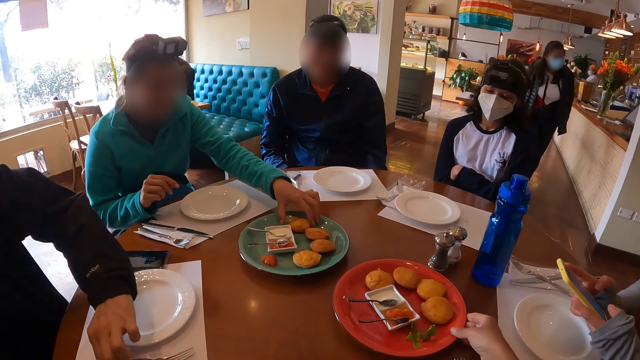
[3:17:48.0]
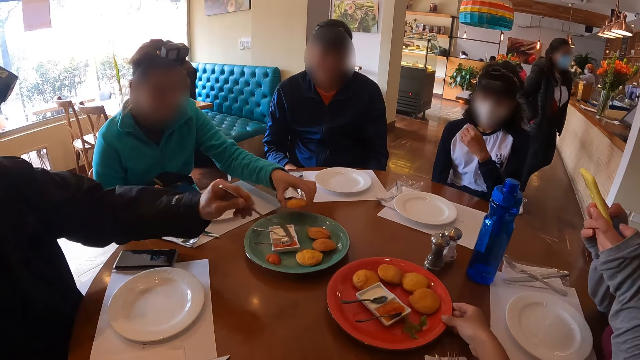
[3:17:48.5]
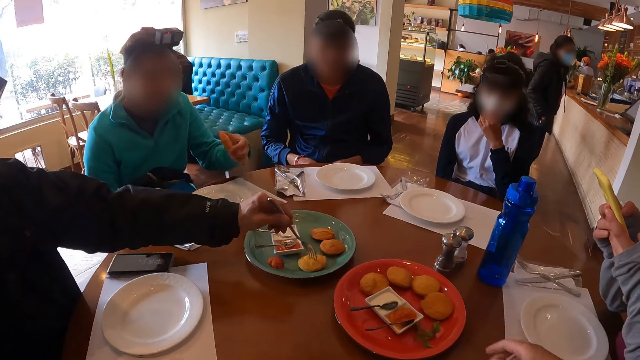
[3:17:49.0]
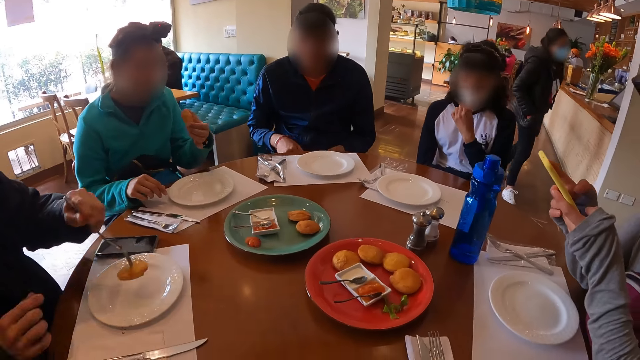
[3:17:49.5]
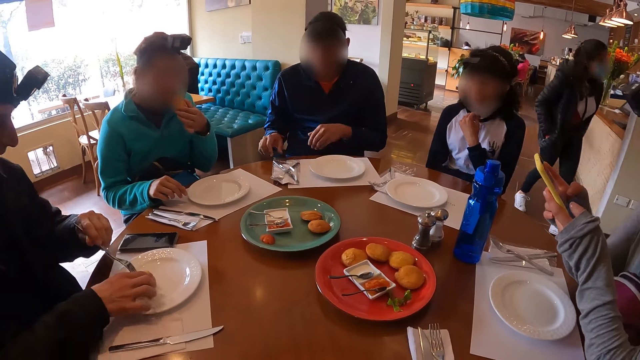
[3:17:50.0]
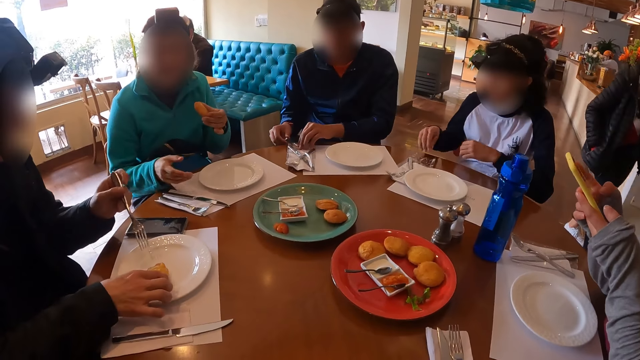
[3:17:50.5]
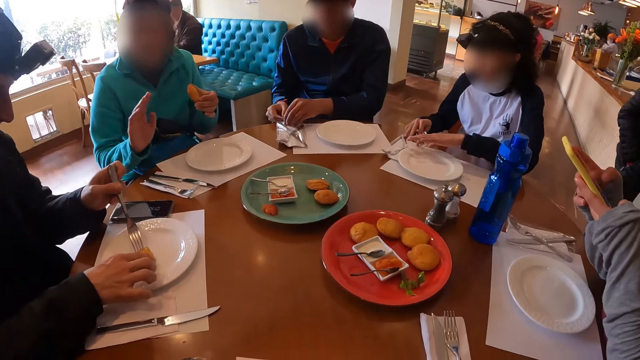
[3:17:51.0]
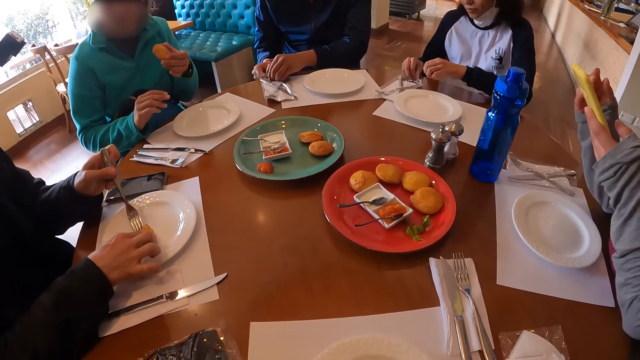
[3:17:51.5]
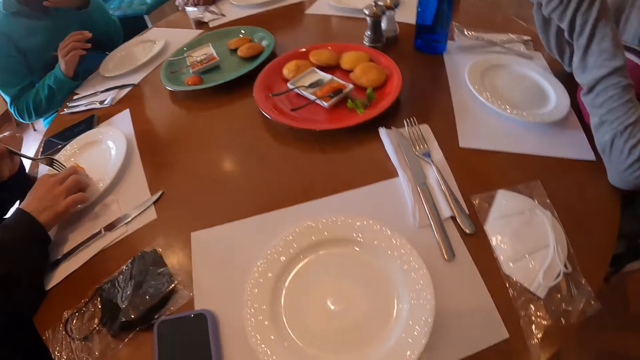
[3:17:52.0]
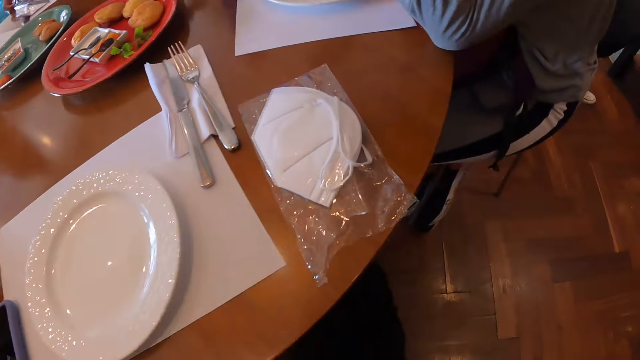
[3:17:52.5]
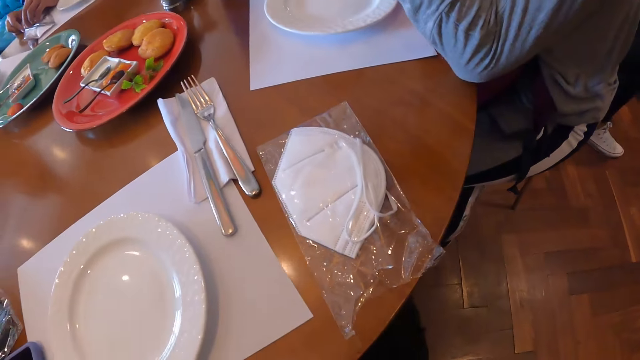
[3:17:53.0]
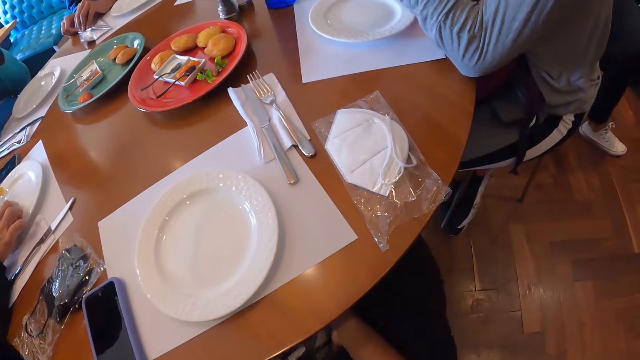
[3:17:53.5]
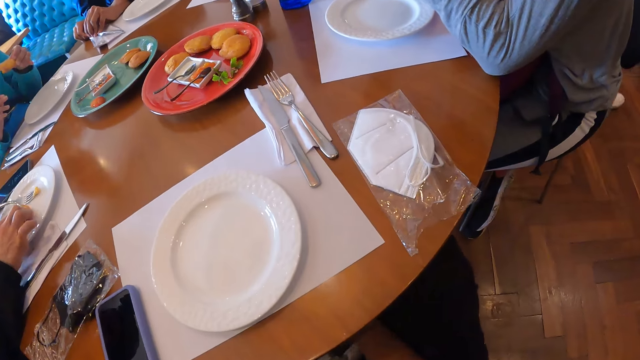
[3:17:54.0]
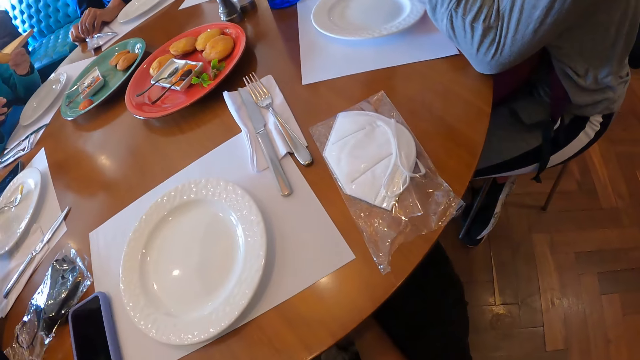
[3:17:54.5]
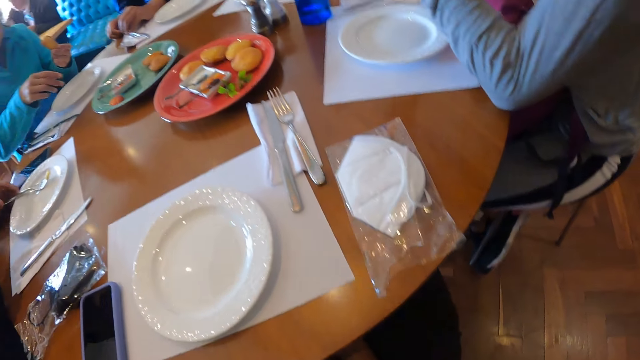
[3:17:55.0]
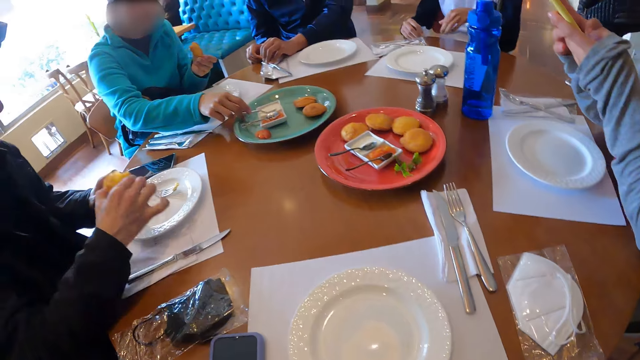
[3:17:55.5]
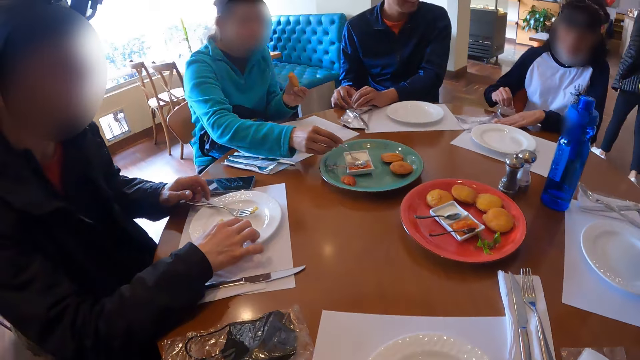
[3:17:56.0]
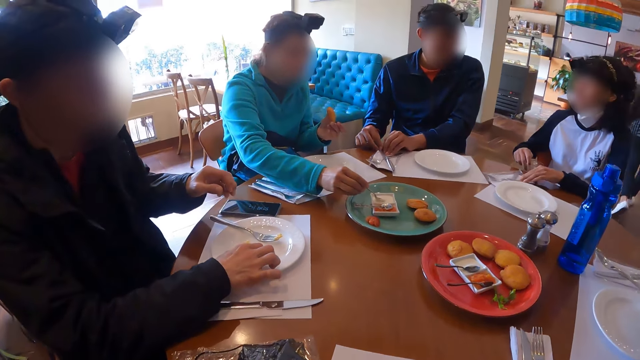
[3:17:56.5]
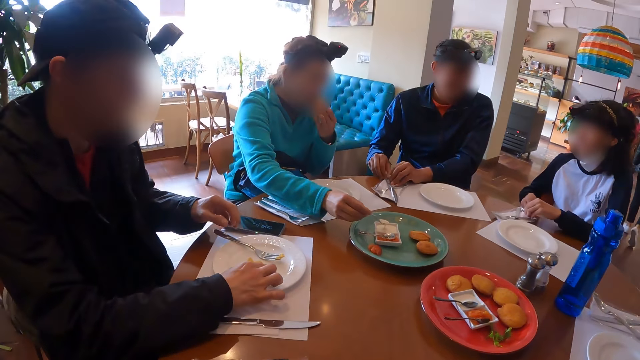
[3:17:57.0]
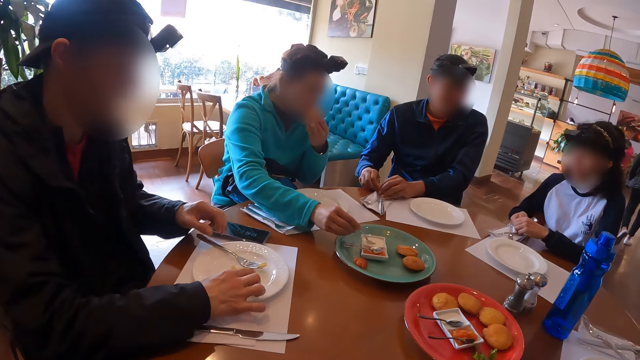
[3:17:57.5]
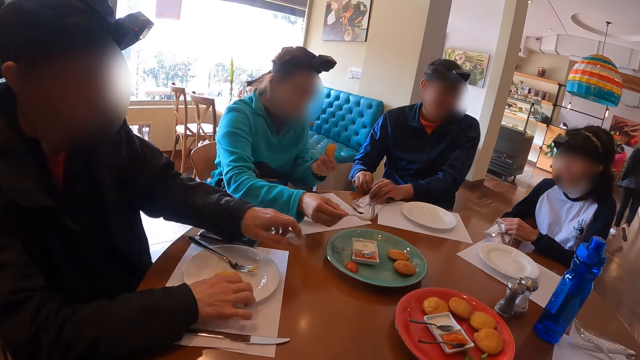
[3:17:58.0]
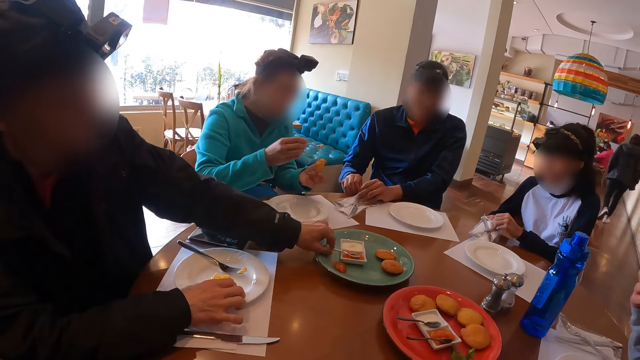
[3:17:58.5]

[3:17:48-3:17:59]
The man picks up a fork from the table mat with his left hand. The camera wearer touches the plate on the table and adjusts the plate on the table with her right hand. The woman takes a doughnut from the plate with her left hand. Another woman touches a face mask with her left hand. The man places the fork on a doughnut in the plate with his left hand. The man takes the doughnut from the plate with the fork in his left hand. The other woman takes down the face mask with her left hand. The first woman eats the doughnut in her right hand. Another man pulls the doughnut off the fork in his left hand with his right hand. A third man places his right hand on a polythene on the table. The first man drops the doughnut in the plate with his right hand. The third man places his left hand on the polythene on the table. The first man places the fork in his left hand on the doughnut in his right hand. The other woman places her right hand on the polythene on the table and adjusts a plate on the table mat with her left hand. The third man opens the polythene on the table with both hands. The first woman eats the doughnut in her left hand. The first man drops the fork on the plate with his left hand and picks the doughnut from the plate with his right hand. The other woman places her right hand on the polythene on the table. The first man drops the doughnut on the plate with his right hand. The first woman takes mayonnaise from a saucer with a spoon in her right hand. The other woman opens the polythene on the table with both hands. The first woman eats the doughnut in her left hand. The first man takes a spoon from the saucer with his left hand.
